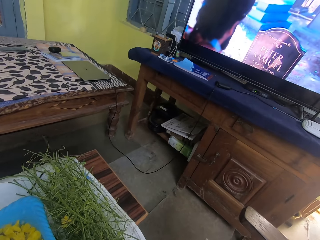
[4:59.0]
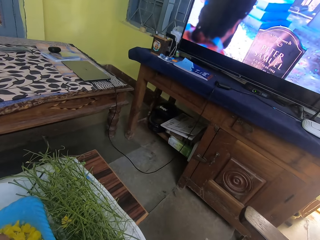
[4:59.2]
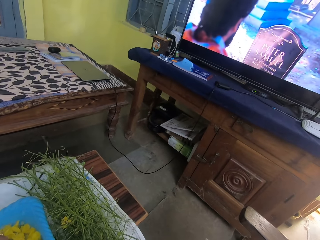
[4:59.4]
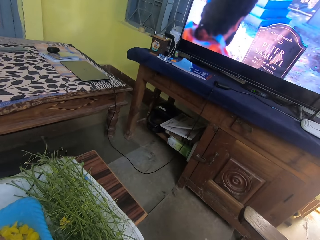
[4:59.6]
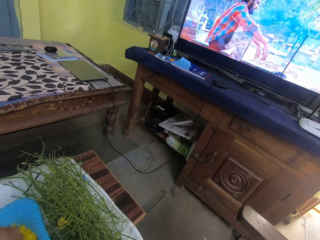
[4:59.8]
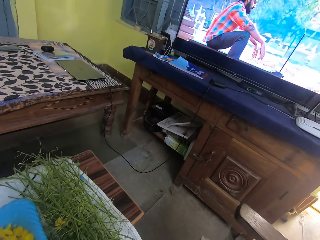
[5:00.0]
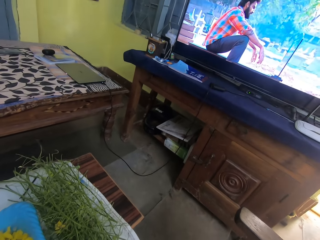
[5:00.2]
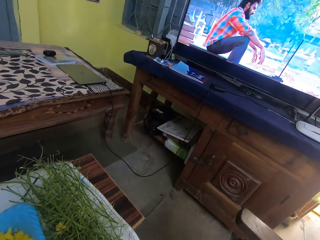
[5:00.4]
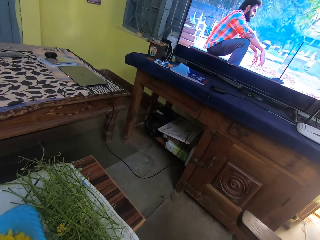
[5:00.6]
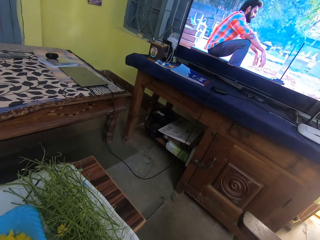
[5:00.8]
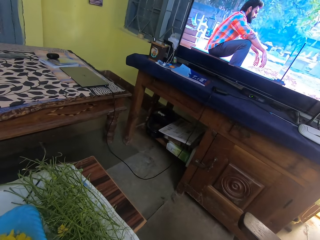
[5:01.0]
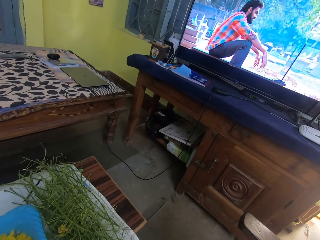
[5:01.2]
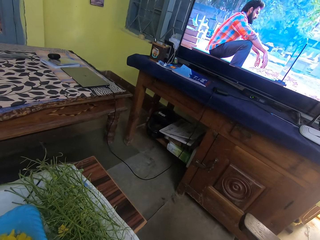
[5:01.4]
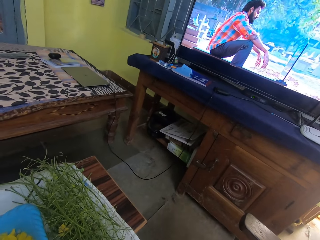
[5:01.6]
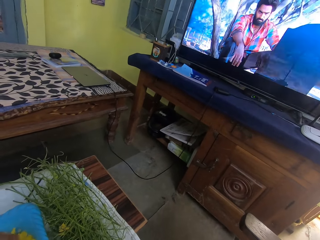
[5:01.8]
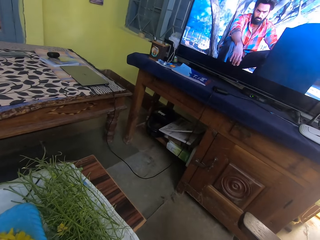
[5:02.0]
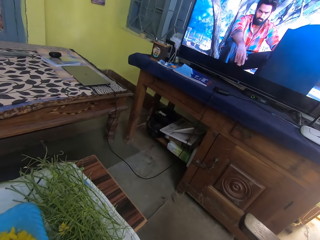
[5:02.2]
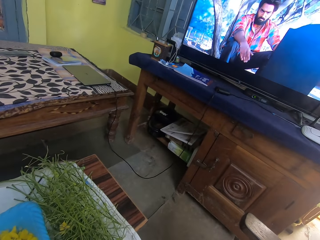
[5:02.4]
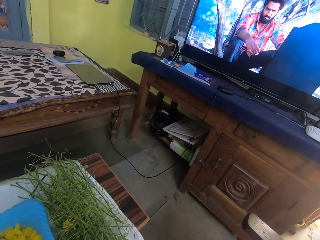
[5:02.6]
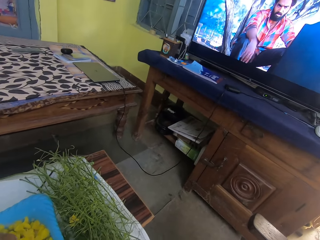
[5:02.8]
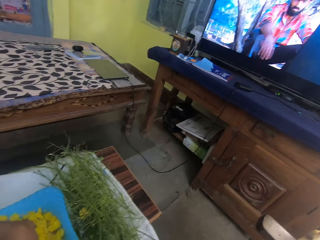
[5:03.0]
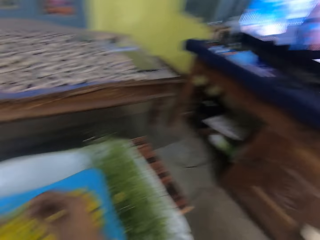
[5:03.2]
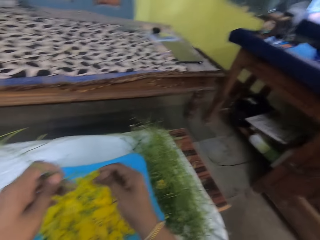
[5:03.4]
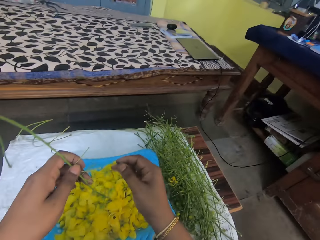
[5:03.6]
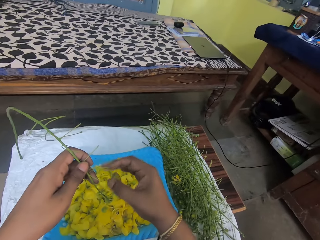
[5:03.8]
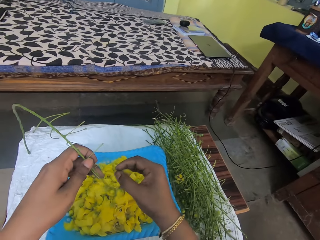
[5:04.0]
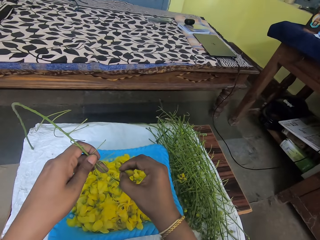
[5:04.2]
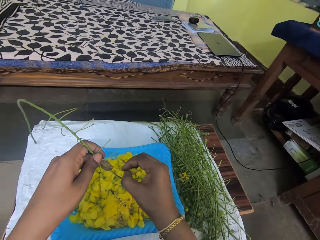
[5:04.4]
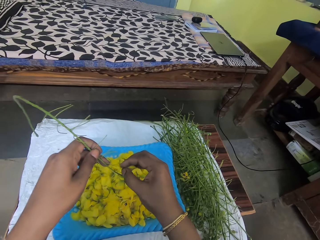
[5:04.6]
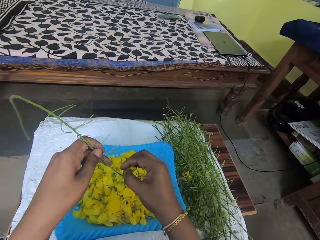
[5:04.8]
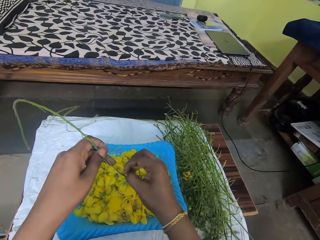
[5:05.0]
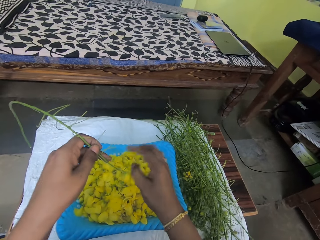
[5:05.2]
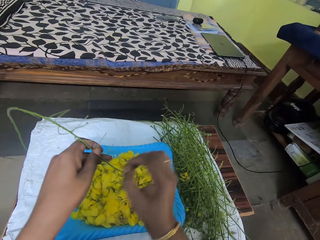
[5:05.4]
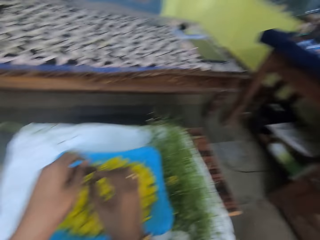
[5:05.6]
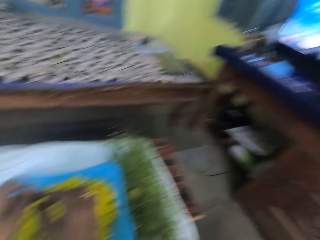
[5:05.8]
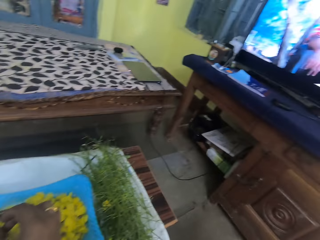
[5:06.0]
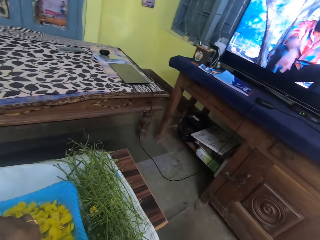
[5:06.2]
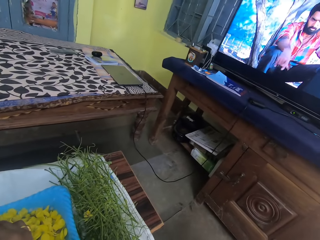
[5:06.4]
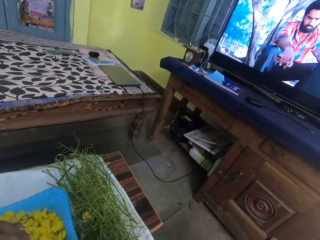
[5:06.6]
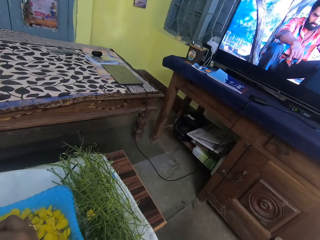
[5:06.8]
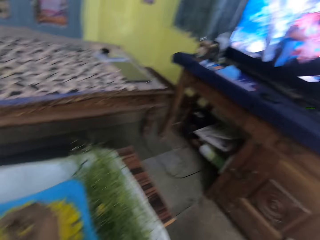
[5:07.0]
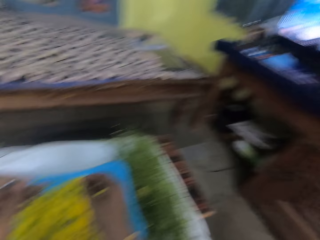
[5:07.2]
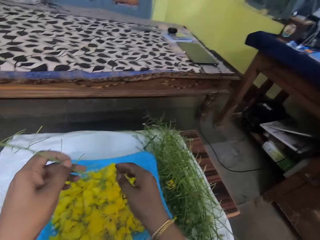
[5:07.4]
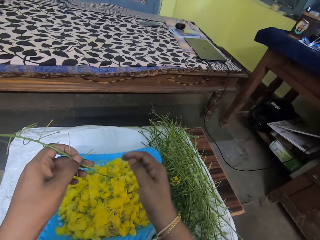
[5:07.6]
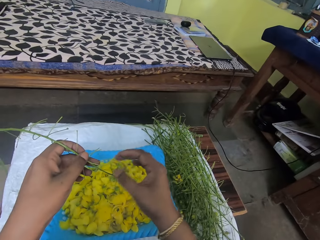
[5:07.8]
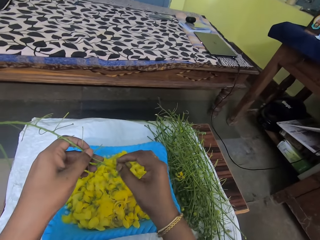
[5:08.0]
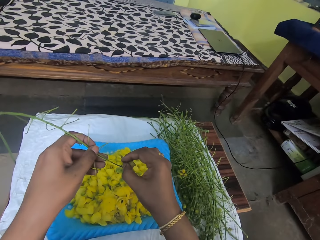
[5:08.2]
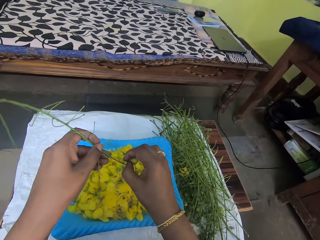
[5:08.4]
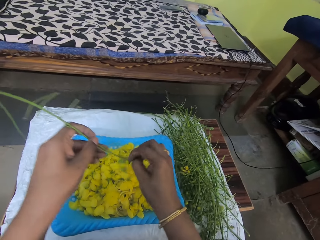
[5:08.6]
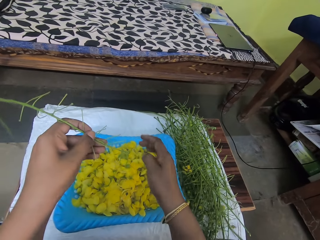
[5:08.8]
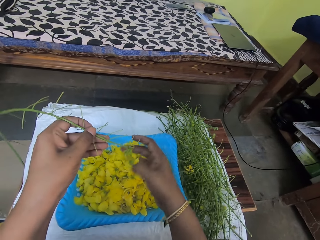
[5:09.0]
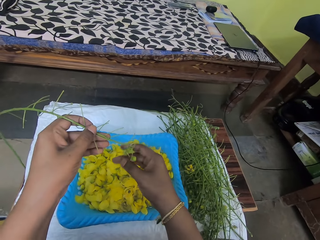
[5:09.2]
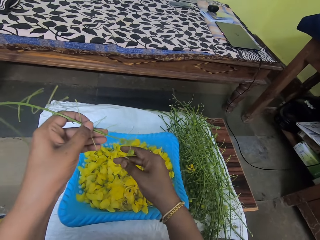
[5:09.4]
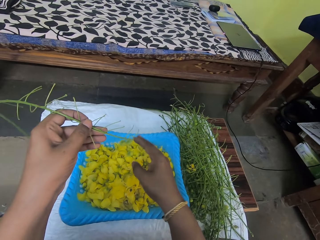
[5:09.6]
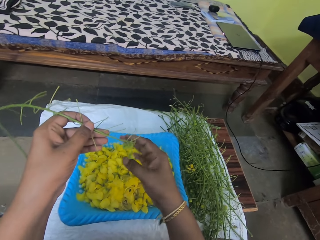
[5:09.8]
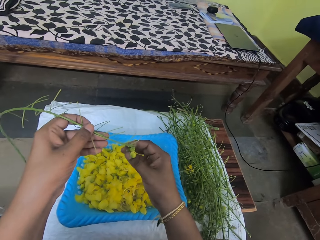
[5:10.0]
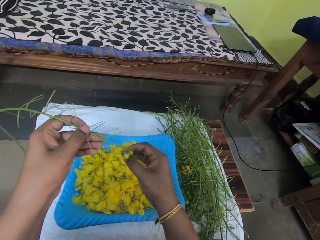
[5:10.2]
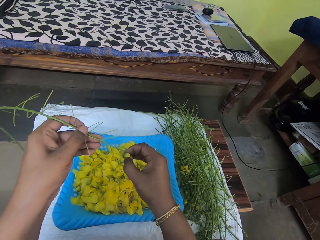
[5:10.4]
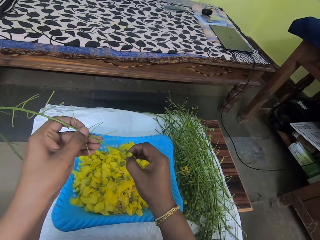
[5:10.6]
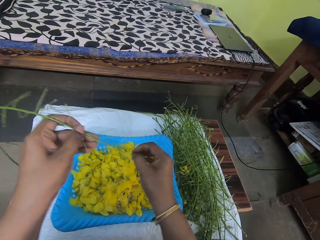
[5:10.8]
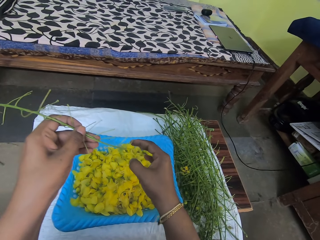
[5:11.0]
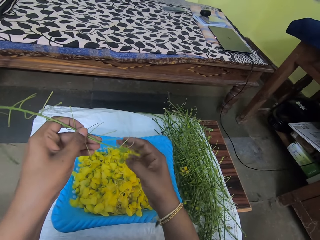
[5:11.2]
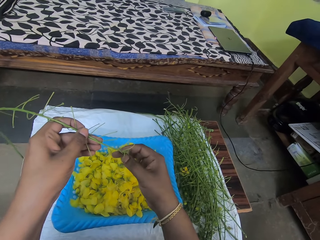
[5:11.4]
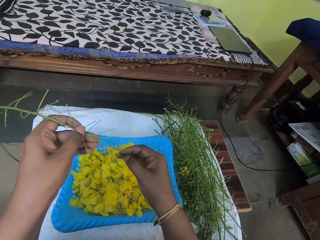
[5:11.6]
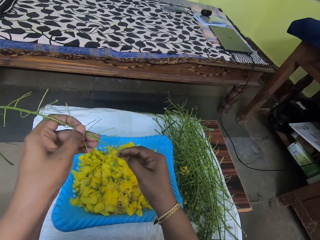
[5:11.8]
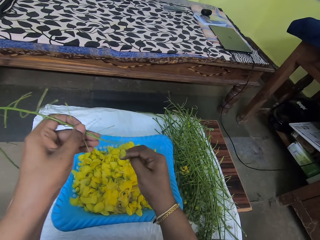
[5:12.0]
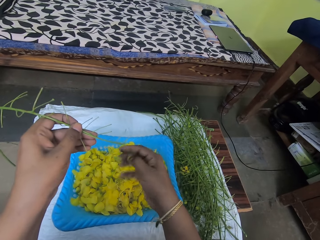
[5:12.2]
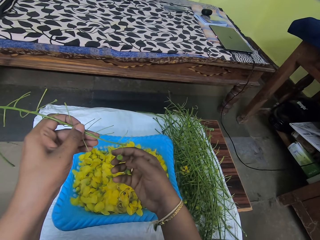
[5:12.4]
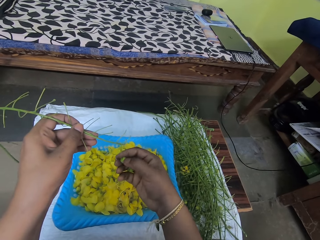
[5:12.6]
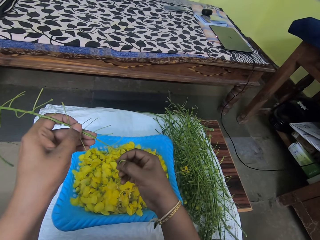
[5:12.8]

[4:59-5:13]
The camera wearer plucks vegetables. They put vegetables in a tray. They pluck vegetables. They put vegetables in the tray. They pluck vegetables.

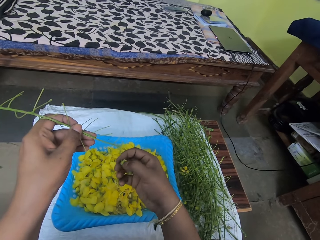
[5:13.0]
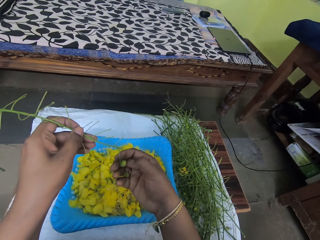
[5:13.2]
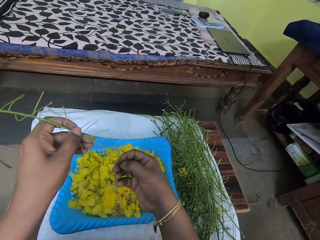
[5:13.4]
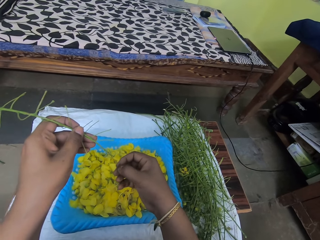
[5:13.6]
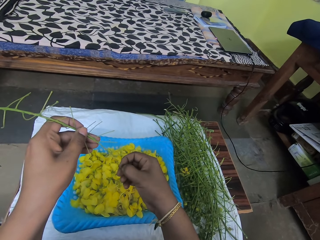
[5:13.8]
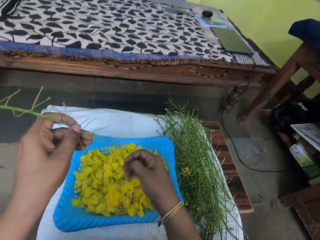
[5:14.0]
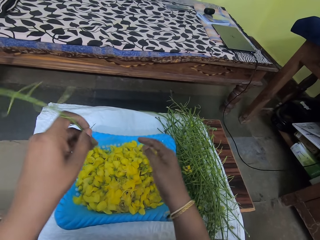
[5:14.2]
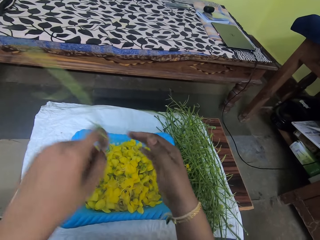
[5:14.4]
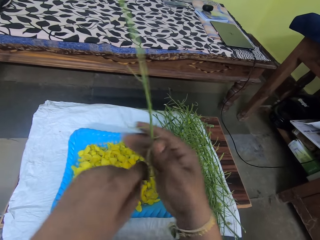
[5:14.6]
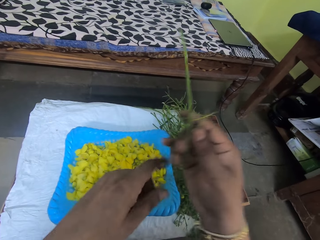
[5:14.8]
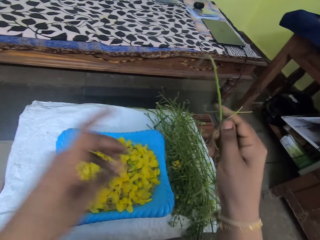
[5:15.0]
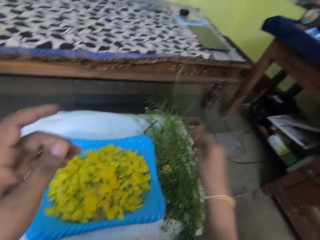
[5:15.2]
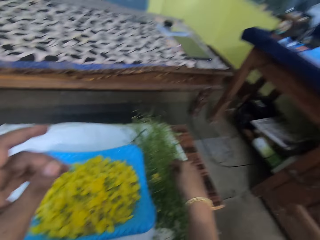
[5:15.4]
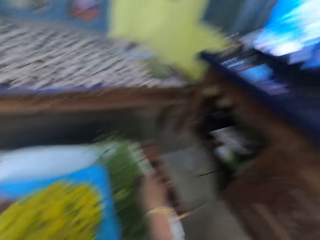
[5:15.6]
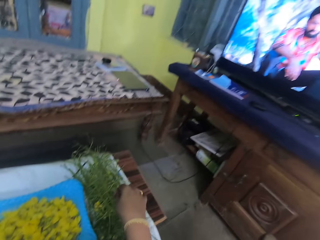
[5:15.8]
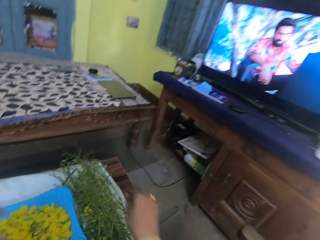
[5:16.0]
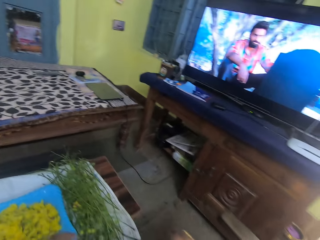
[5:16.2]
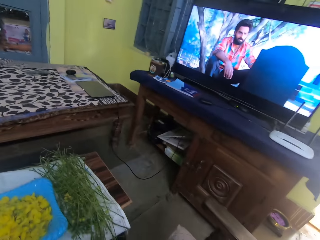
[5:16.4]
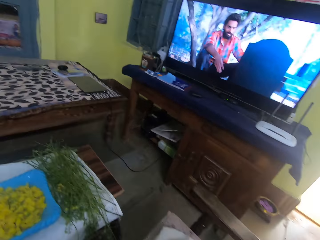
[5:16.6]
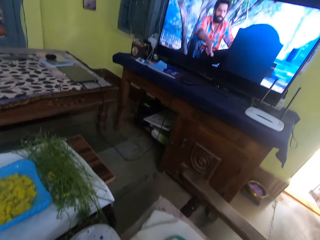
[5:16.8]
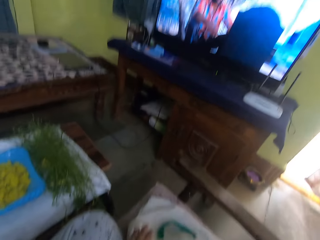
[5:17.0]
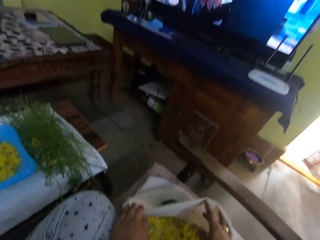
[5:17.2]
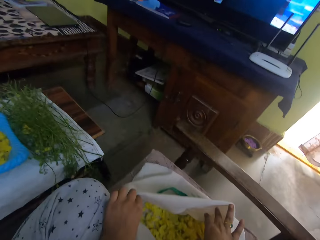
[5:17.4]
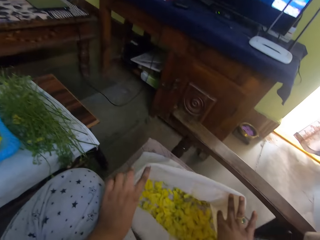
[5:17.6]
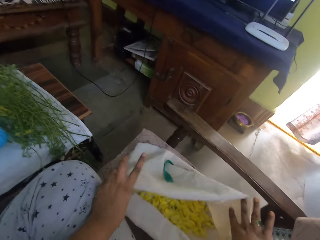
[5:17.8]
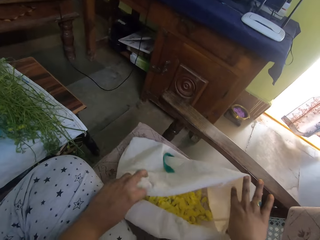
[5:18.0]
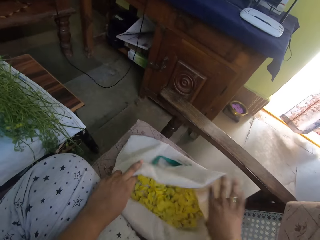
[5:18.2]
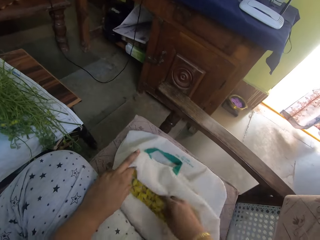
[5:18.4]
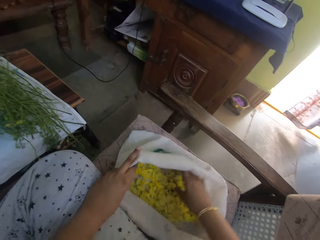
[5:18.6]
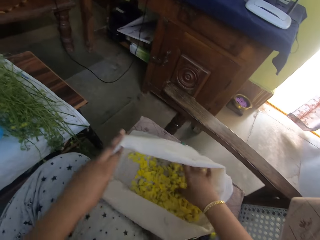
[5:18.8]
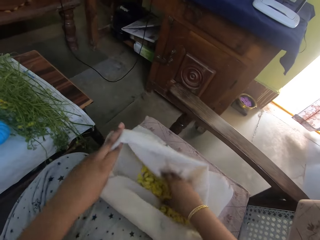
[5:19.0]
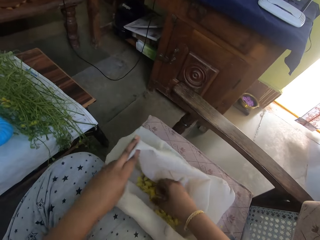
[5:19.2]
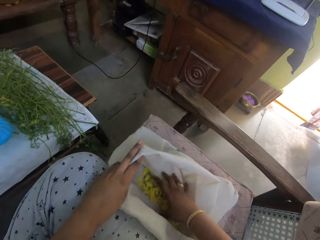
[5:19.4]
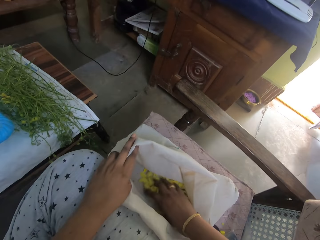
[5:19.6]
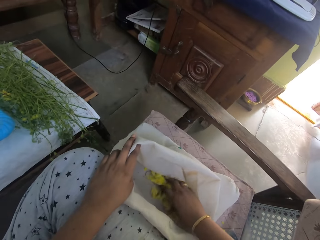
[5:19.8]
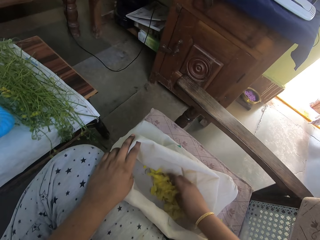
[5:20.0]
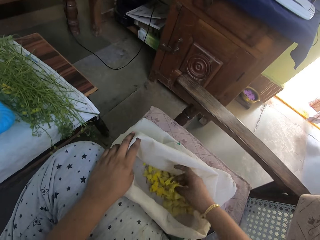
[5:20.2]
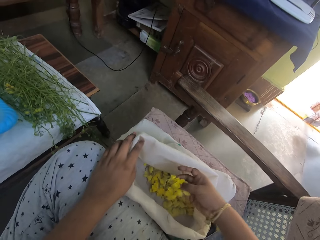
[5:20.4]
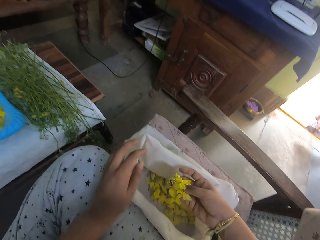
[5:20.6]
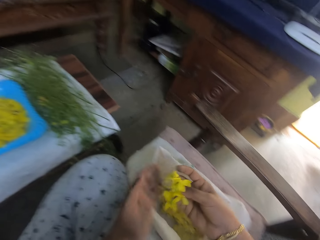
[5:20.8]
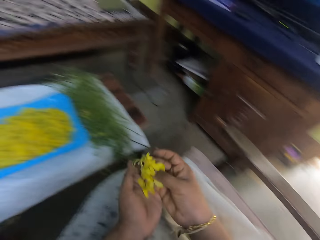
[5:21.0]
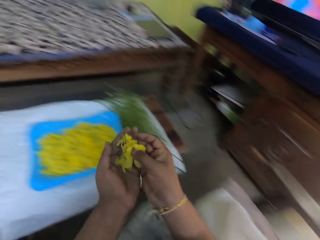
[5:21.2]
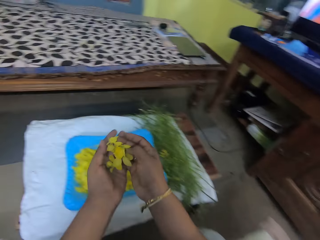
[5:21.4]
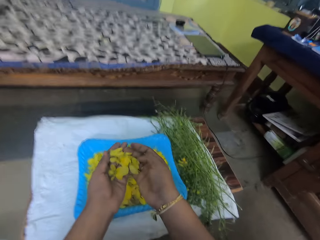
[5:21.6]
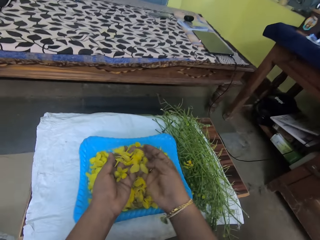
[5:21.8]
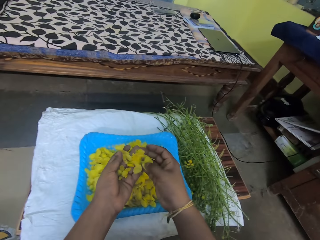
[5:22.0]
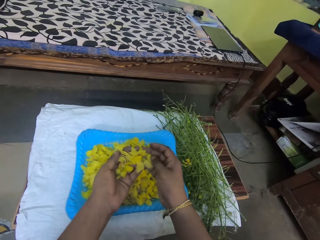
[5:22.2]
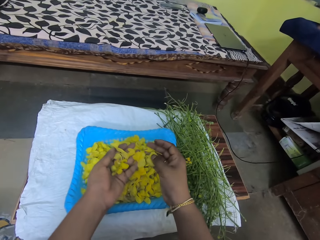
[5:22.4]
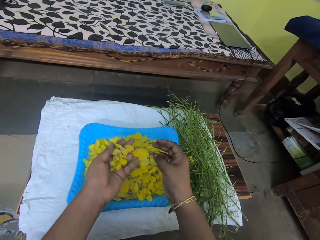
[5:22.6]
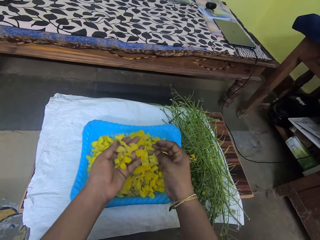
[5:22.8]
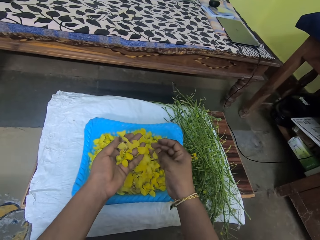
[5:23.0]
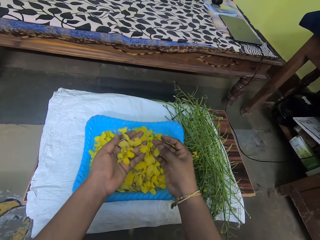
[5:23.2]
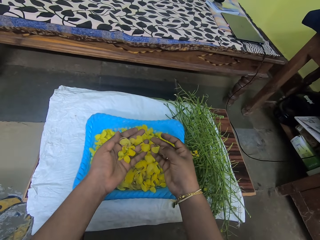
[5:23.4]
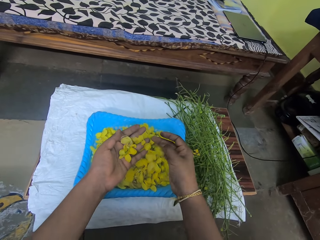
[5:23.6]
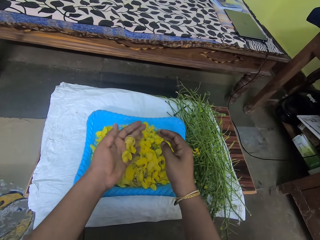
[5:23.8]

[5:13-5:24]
The camera wearer puts vegetables in a tray. They put a stalk on the table. They drop a branch. They take the leaves on the sack. They unfold a bag. They pick vegetables. They put the leaves on the tray.
